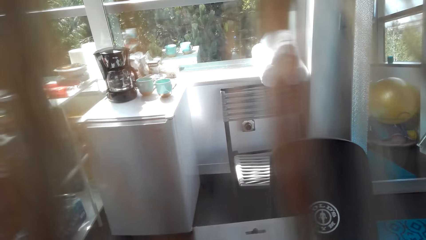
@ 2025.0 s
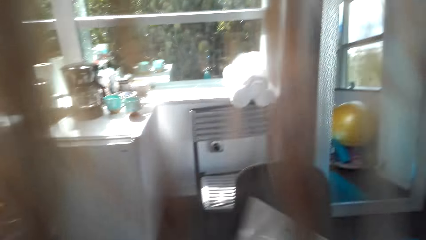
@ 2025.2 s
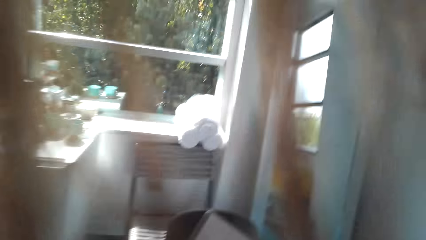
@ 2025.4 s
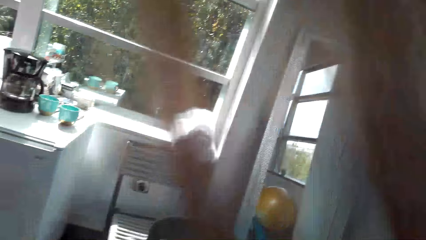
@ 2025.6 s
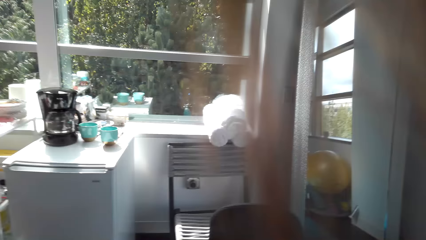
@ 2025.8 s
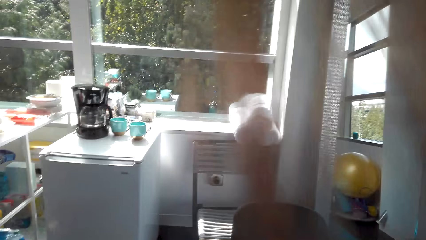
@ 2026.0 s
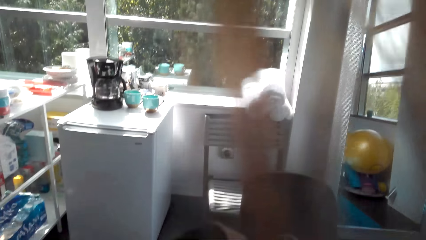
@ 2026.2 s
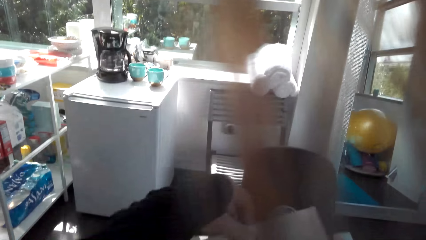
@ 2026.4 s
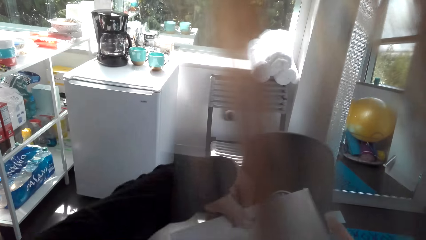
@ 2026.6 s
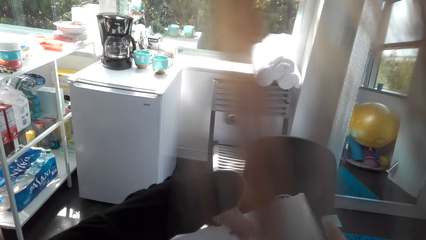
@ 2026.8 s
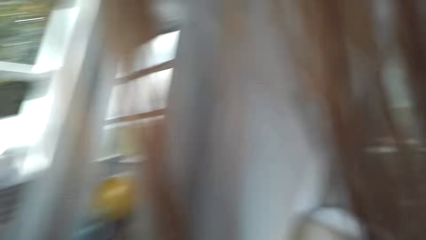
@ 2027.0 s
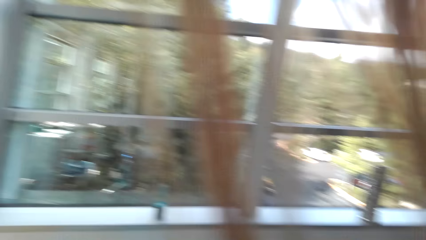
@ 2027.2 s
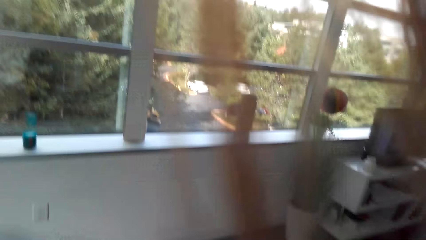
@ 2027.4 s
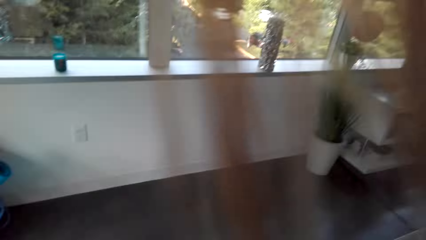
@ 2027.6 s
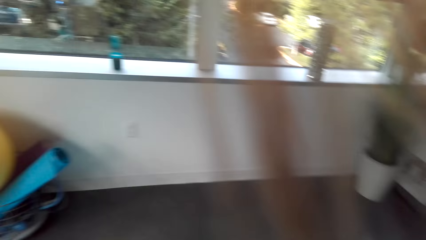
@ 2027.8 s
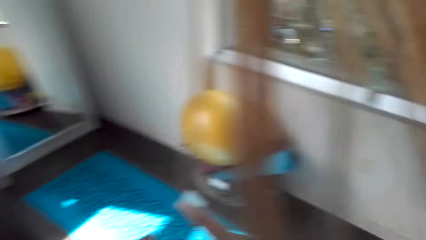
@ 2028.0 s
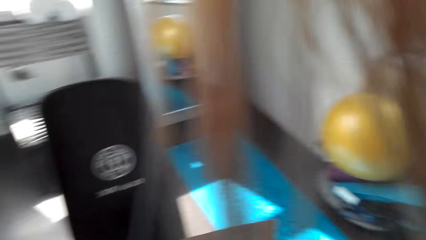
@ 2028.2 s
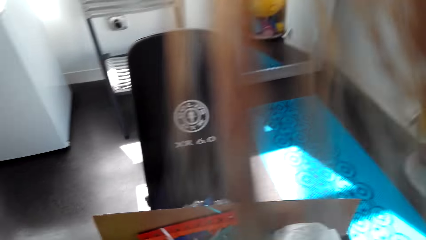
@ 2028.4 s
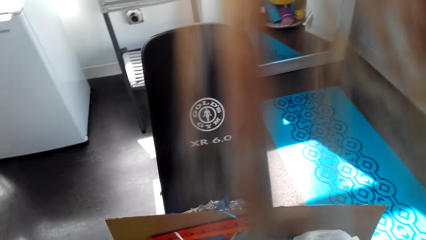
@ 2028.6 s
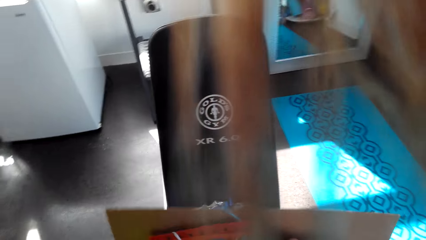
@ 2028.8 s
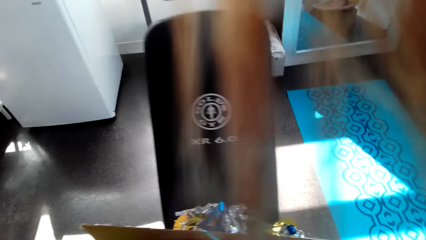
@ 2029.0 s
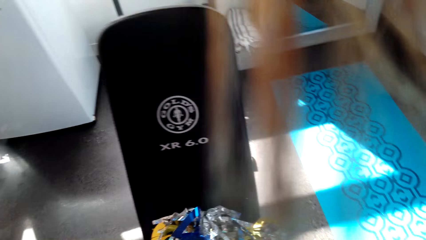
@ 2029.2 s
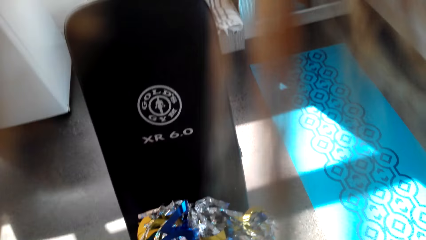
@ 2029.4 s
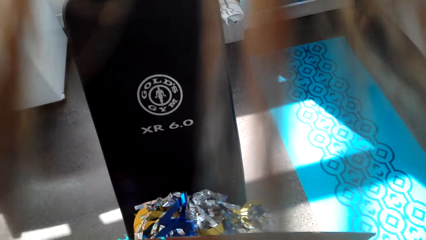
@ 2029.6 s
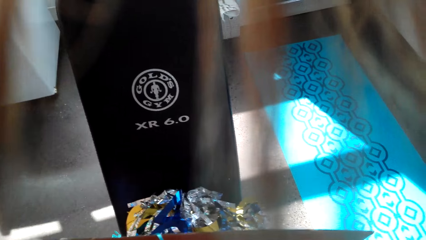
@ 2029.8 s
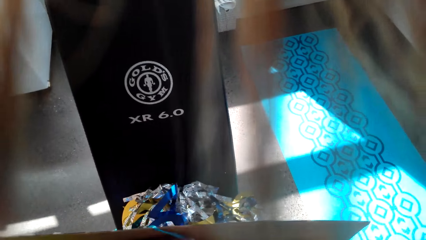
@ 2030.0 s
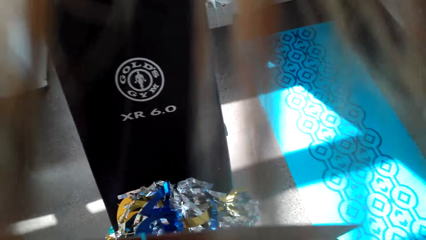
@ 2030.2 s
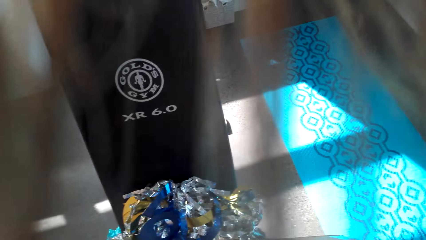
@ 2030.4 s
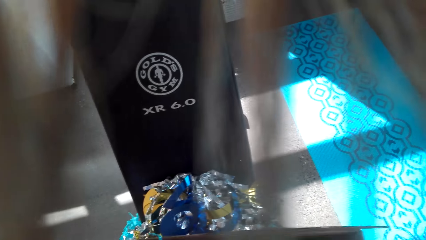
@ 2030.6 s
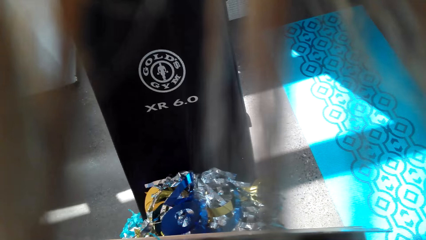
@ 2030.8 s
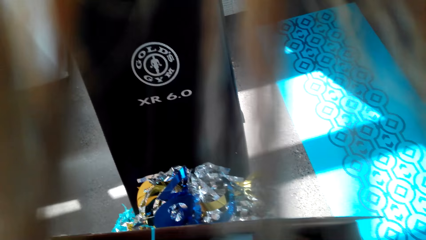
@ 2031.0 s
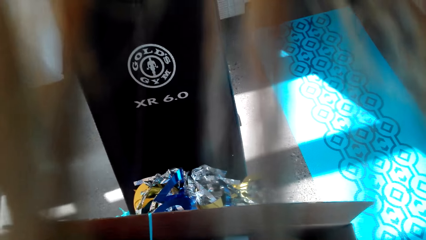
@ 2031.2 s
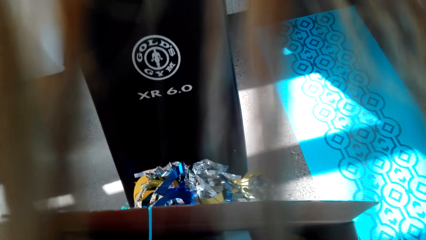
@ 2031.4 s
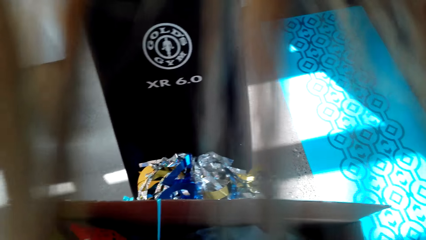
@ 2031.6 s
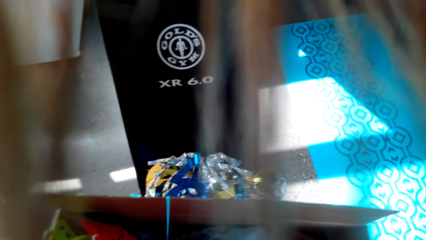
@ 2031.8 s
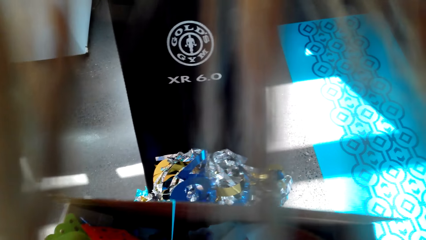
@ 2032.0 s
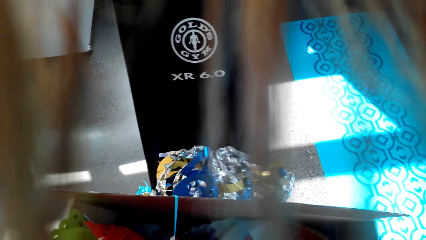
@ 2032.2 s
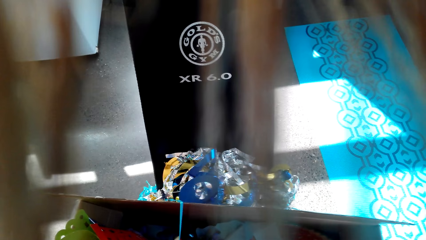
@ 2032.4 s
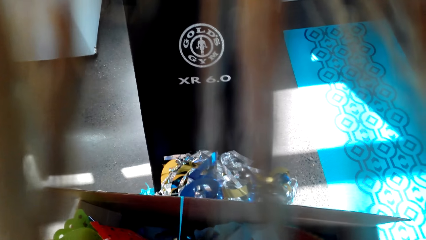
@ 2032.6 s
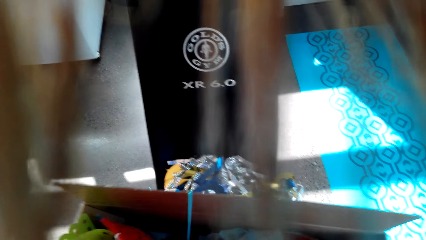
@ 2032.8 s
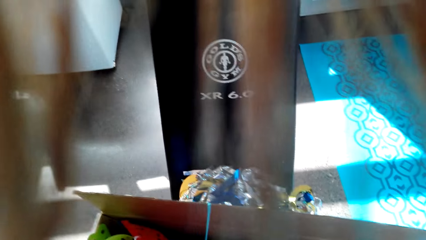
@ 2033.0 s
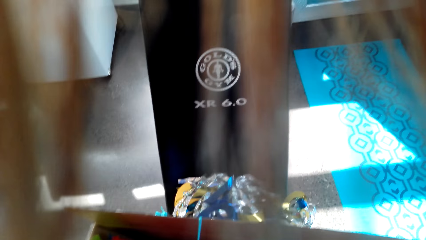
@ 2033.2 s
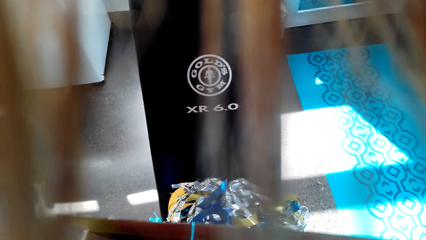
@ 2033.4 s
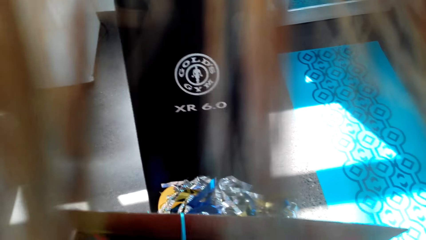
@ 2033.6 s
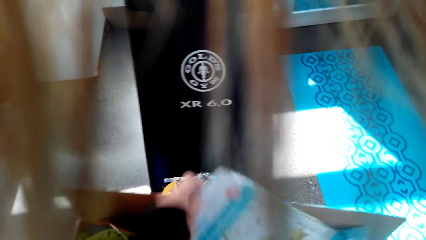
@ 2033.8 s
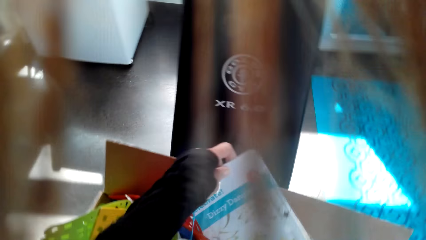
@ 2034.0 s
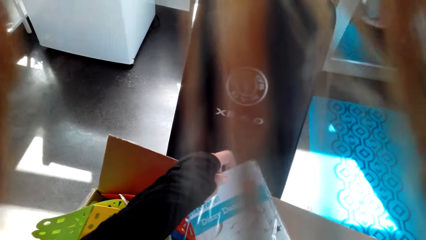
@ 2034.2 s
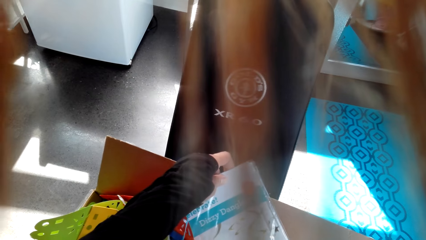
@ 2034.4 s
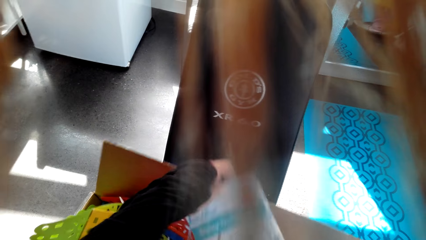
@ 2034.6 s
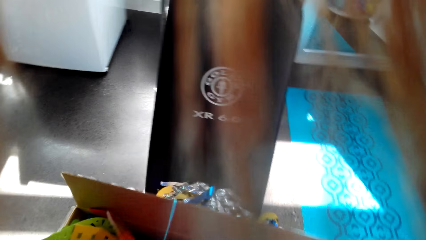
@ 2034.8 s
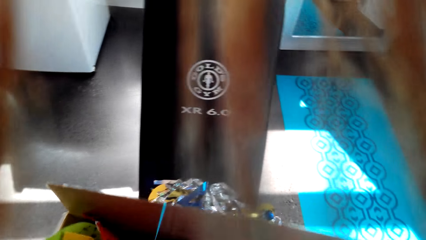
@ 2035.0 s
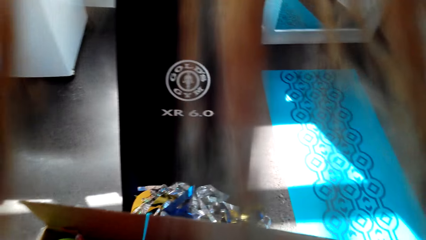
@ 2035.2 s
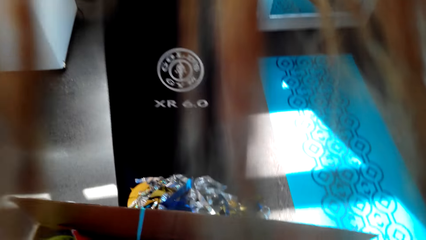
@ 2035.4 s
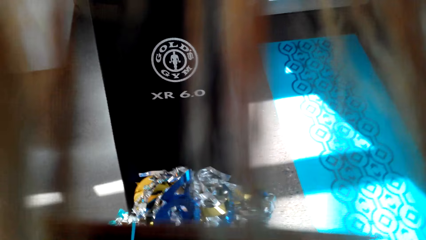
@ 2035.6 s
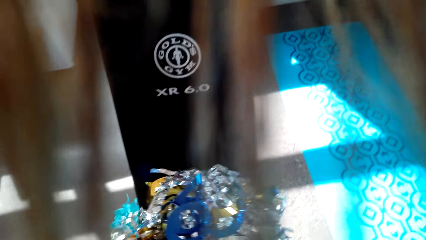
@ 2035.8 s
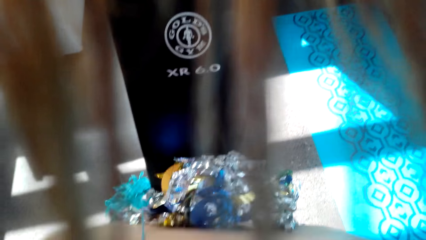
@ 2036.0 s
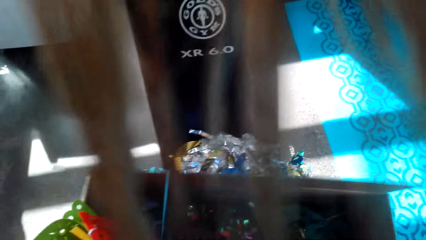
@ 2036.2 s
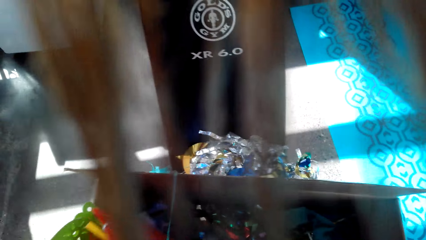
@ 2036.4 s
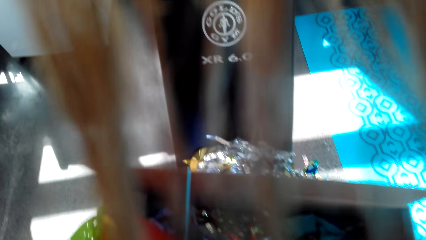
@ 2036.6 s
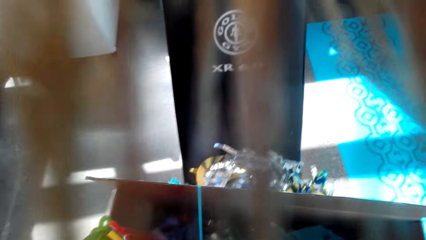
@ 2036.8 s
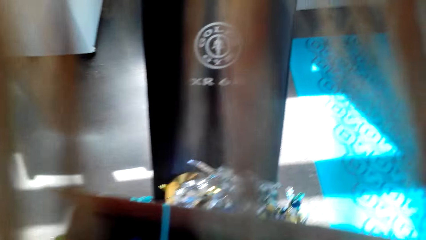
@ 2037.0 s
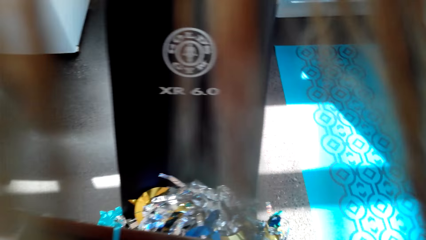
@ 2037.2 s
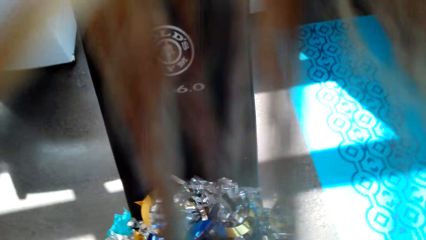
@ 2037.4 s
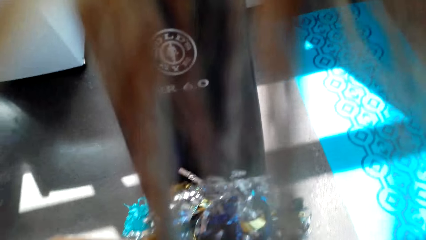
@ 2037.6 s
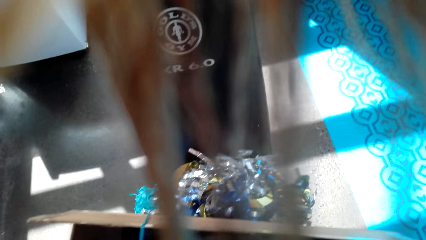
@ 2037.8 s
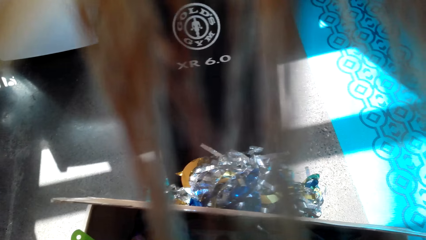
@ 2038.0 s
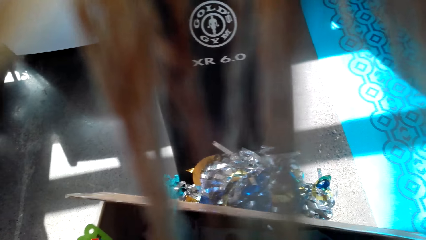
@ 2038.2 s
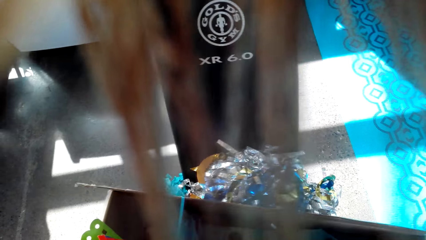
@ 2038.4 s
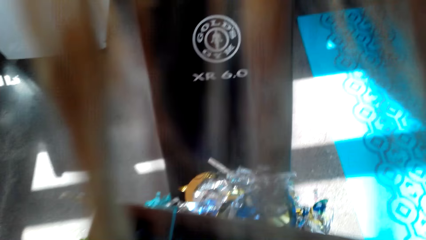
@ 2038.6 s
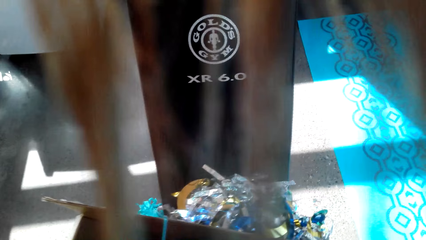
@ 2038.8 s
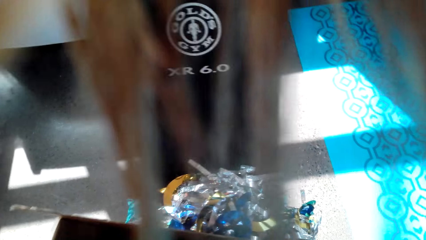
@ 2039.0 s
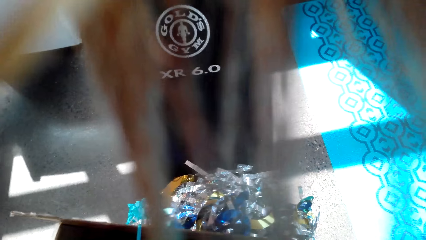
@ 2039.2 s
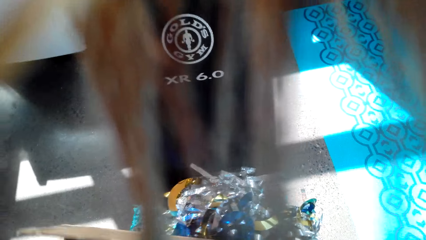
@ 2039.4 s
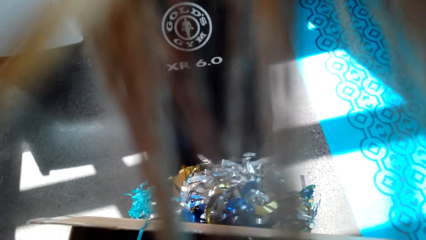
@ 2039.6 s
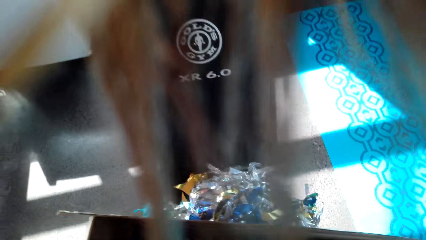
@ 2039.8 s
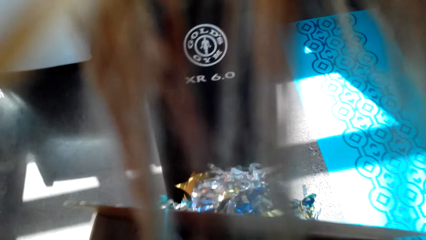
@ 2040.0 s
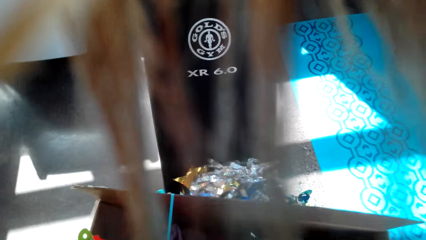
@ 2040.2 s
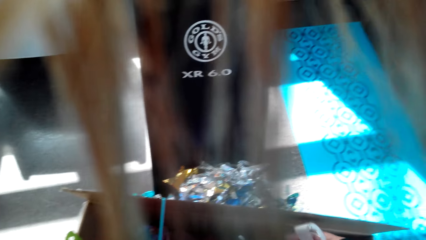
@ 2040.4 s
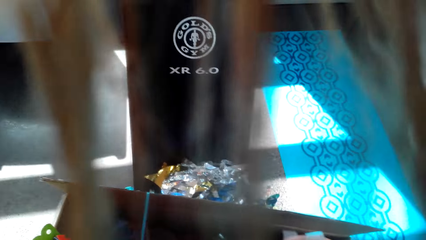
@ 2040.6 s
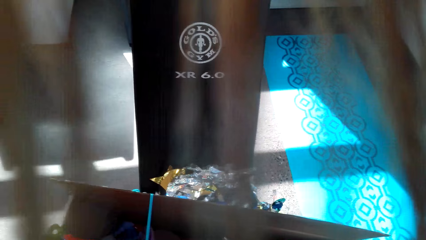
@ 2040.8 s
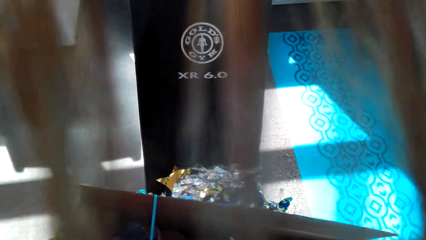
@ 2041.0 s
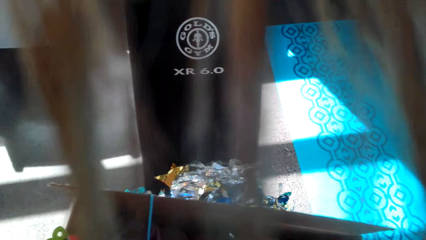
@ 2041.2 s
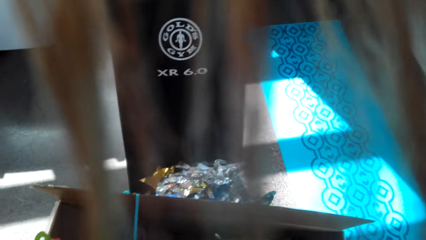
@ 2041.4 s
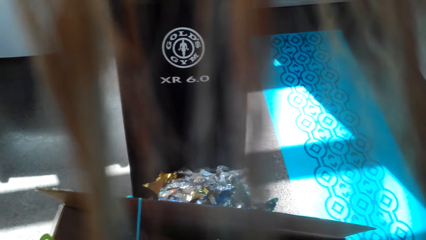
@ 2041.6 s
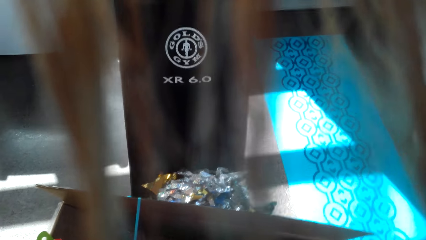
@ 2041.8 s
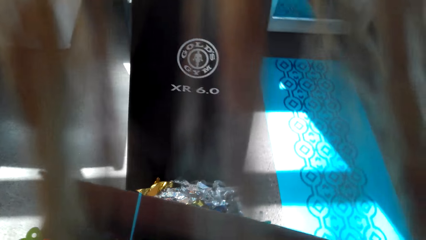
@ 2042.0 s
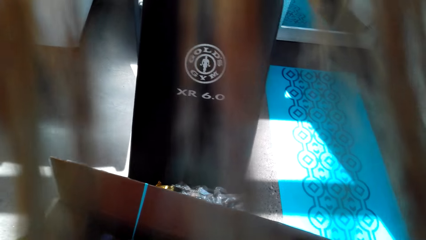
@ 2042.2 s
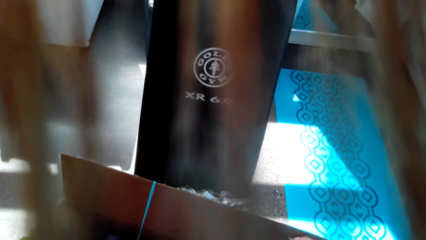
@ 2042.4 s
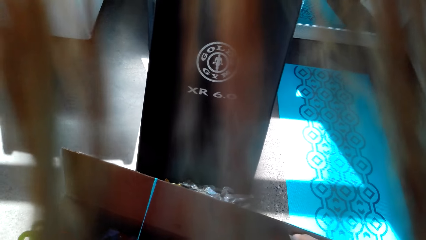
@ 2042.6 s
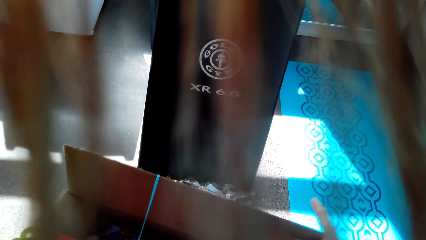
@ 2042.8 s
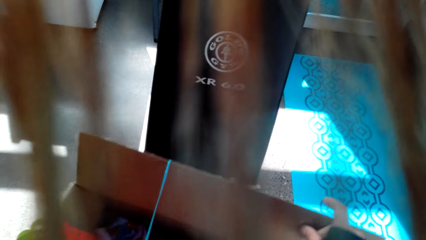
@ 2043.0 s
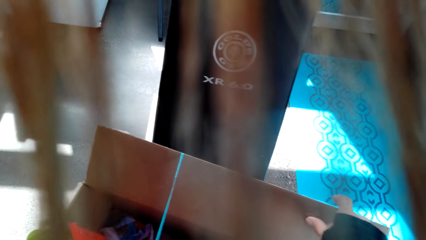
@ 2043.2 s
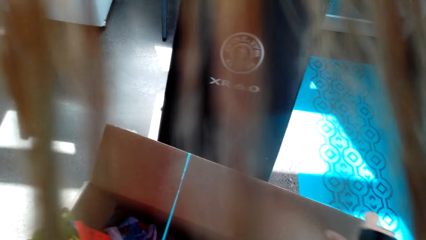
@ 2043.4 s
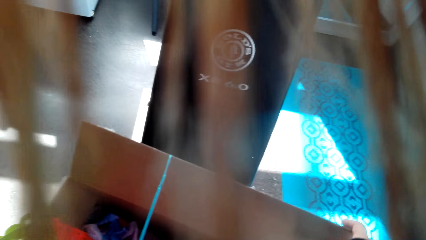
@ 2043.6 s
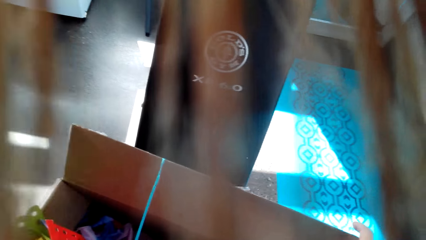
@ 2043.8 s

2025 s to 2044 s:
The camera wearer picks up a paper.
